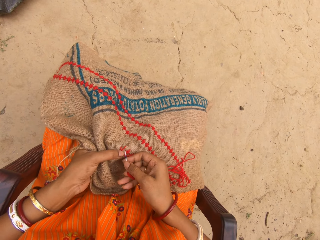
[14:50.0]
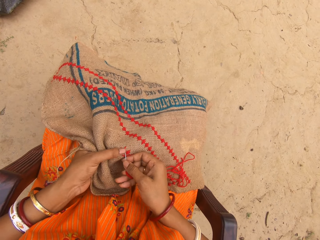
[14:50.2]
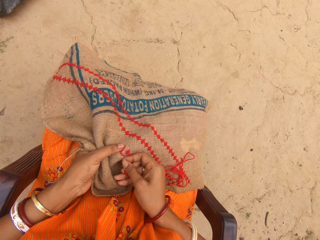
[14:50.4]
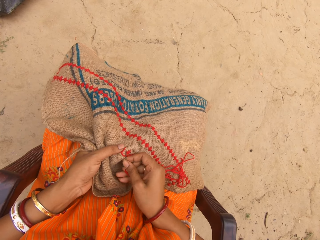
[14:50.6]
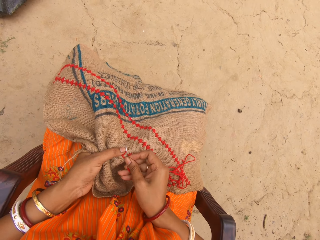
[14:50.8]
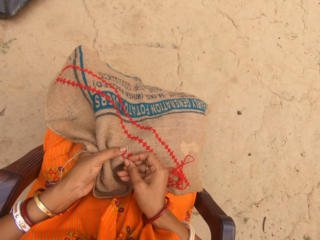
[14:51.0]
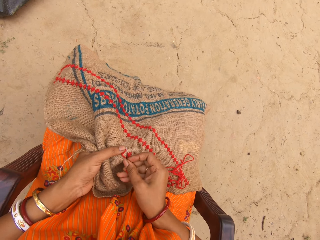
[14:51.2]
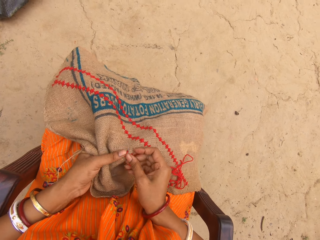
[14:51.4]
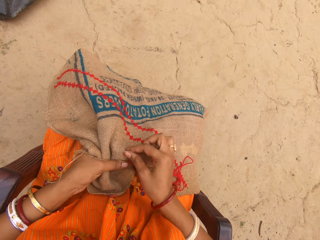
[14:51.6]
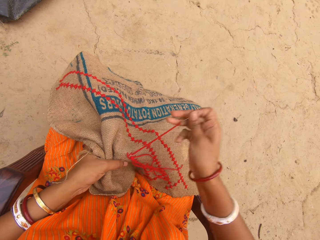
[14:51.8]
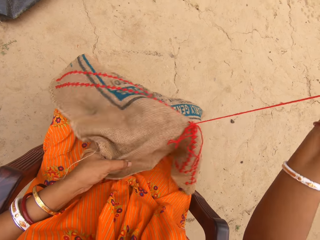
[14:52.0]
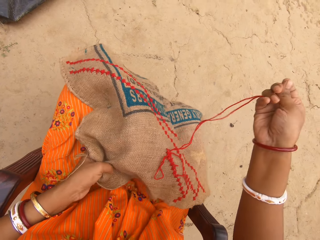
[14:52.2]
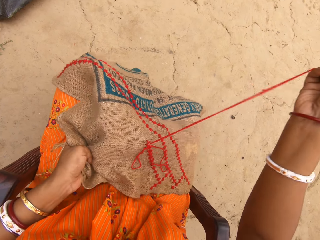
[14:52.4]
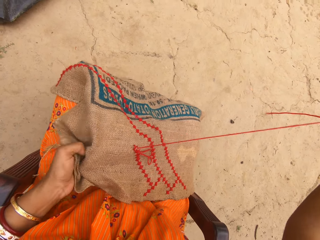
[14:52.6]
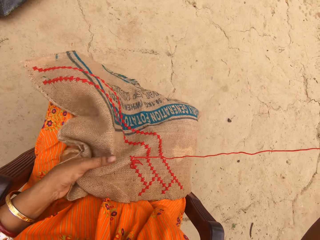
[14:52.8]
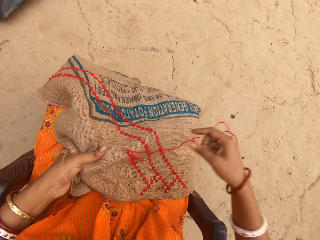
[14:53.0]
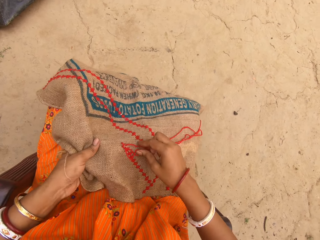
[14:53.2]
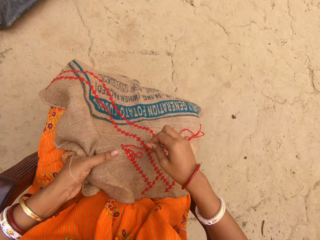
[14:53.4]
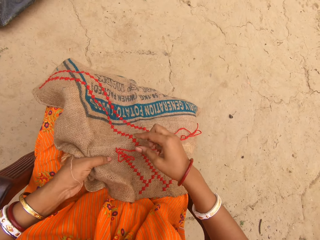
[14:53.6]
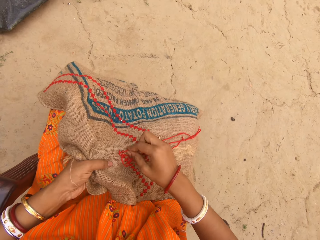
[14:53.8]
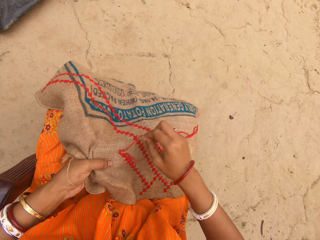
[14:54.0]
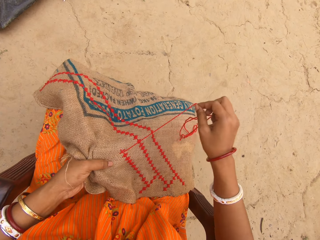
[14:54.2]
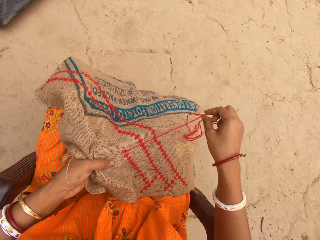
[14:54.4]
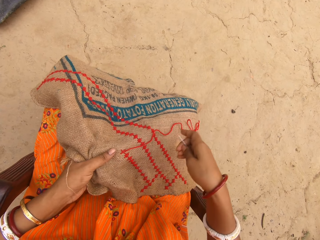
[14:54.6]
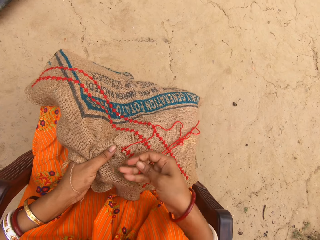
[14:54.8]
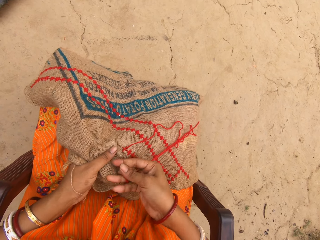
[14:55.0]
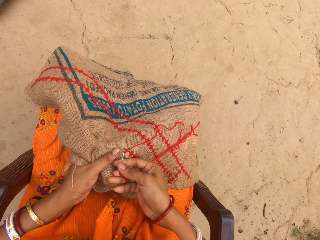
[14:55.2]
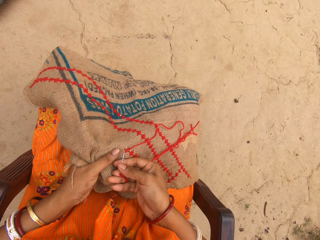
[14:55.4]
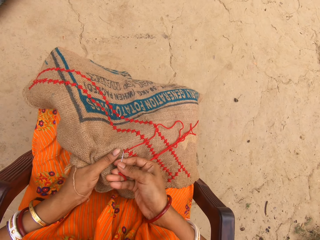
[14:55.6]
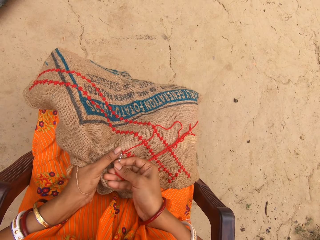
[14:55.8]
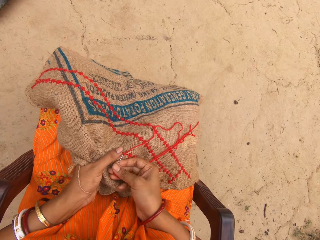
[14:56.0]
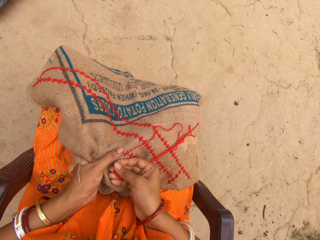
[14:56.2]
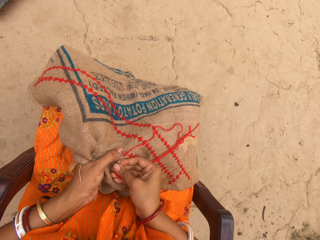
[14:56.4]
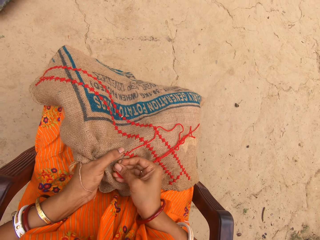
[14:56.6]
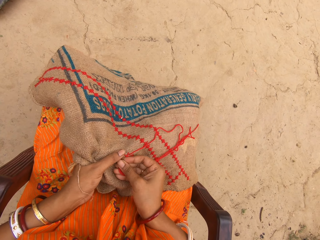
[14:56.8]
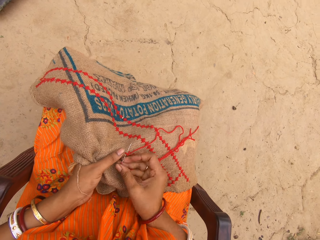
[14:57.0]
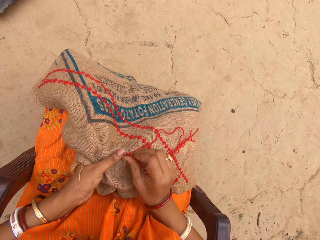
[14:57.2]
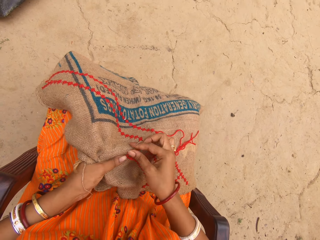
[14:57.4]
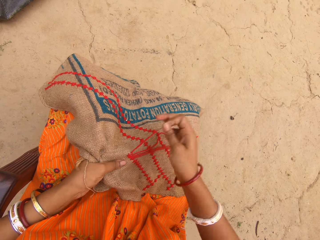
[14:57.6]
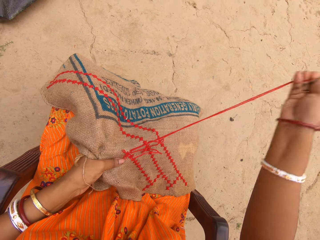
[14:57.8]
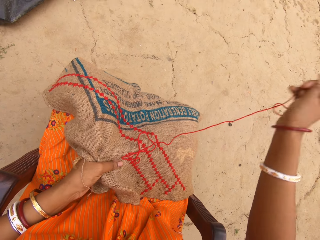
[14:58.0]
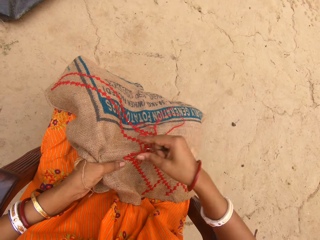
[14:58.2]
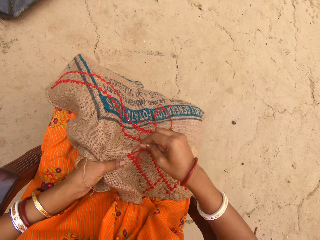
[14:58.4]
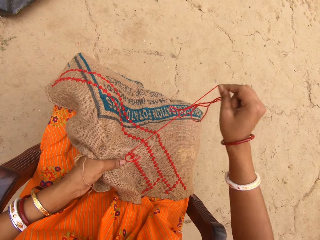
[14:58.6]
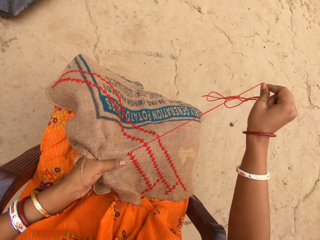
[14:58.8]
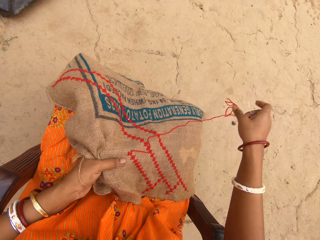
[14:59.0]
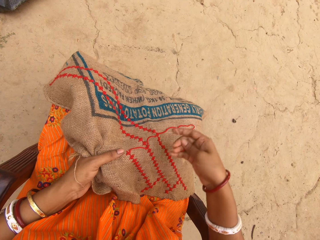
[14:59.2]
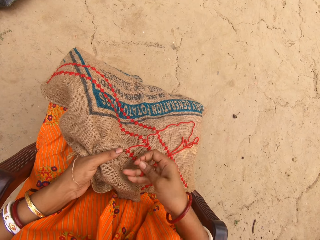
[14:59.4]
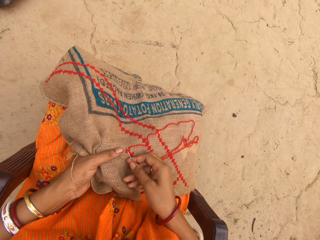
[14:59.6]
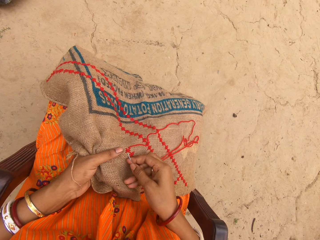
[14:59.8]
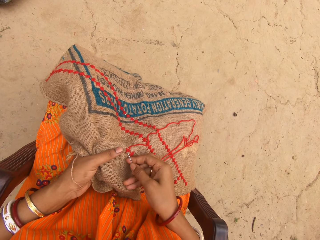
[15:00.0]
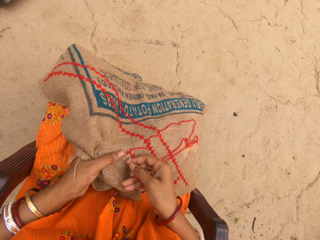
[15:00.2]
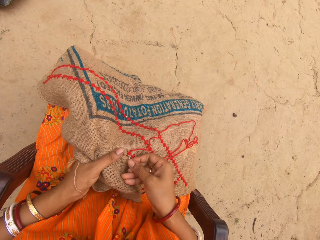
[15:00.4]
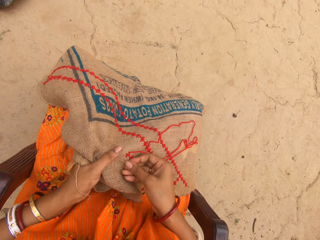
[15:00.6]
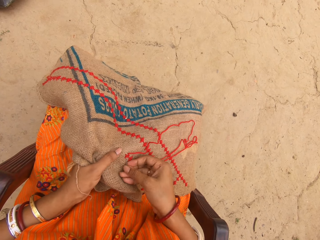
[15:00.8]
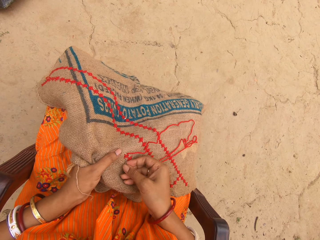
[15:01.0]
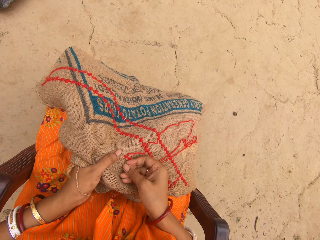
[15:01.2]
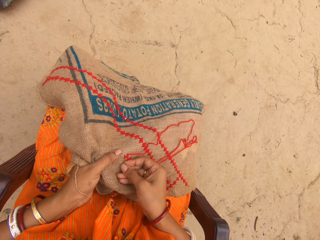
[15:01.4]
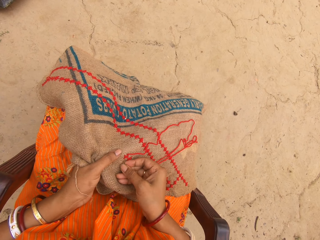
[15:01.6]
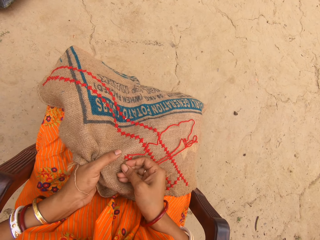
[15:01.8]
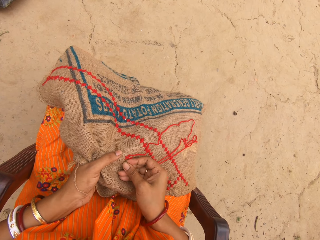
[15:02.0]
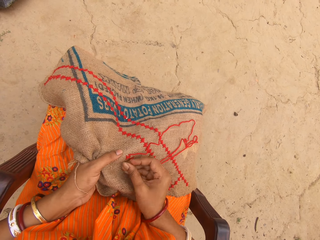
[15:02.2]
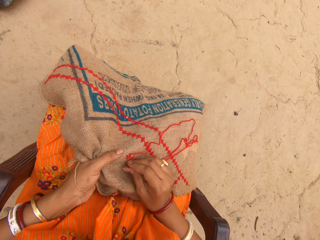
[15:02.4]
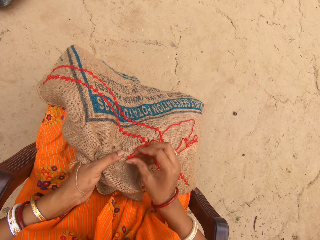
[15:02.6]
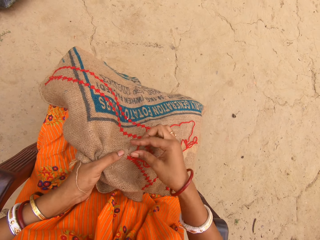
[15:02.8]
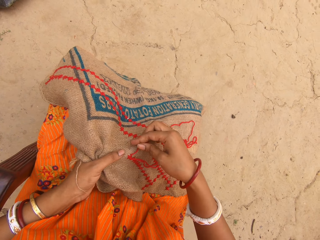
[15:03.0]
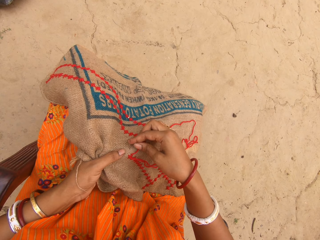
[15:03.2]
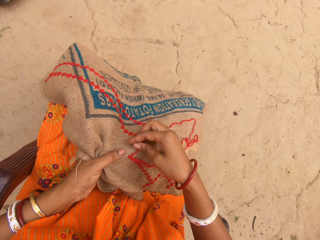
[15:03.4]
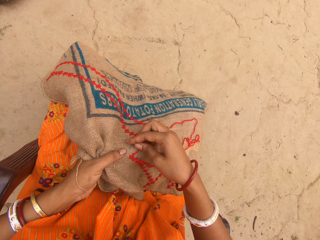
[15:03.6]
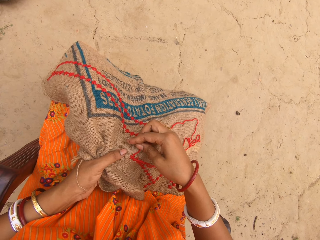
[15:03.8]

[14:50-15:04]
The camera wearer sews a fabric with a needle. They pull out a thread with the needle. They sew the fabric with the needle. They pull out the thread with the needle. They sew the fabric with the needle.

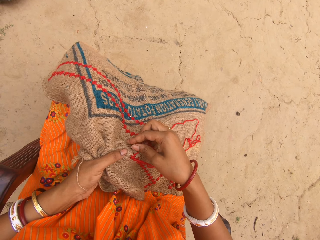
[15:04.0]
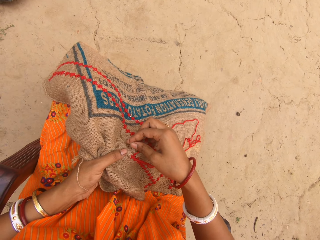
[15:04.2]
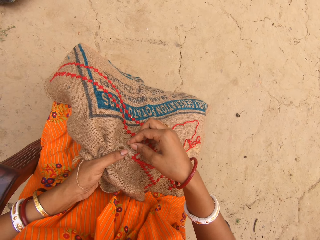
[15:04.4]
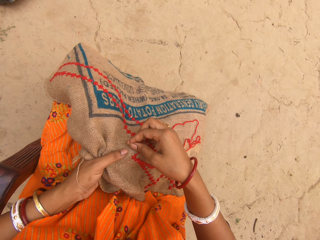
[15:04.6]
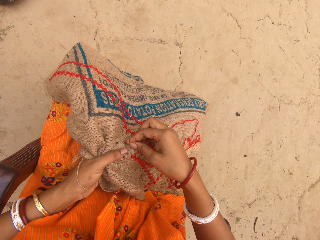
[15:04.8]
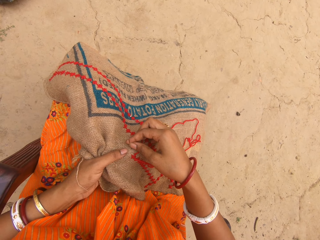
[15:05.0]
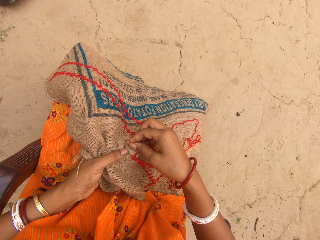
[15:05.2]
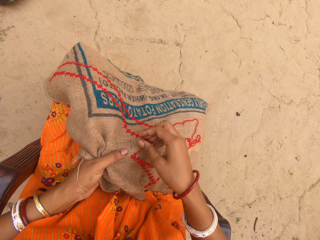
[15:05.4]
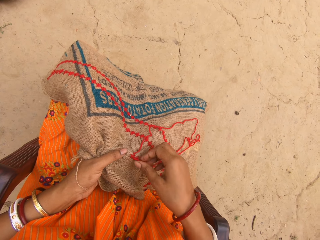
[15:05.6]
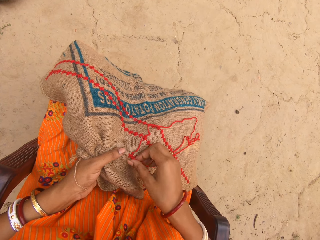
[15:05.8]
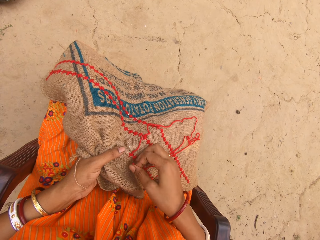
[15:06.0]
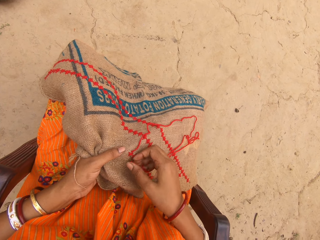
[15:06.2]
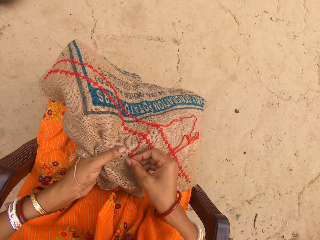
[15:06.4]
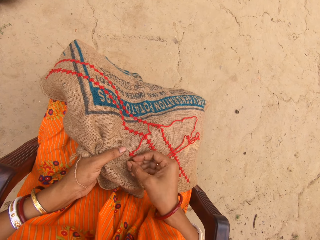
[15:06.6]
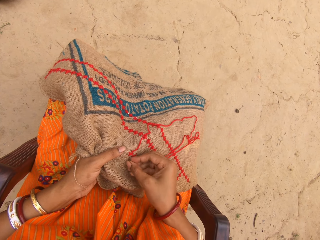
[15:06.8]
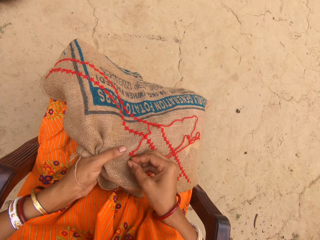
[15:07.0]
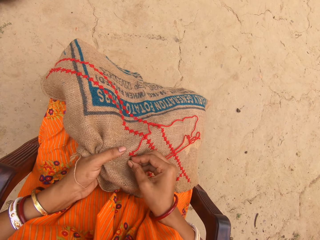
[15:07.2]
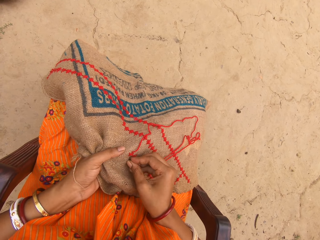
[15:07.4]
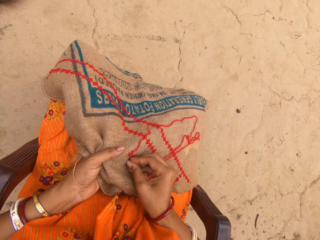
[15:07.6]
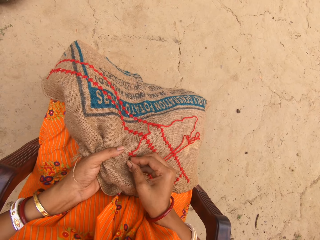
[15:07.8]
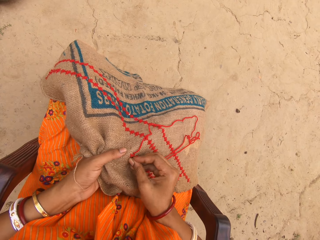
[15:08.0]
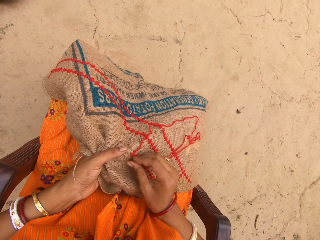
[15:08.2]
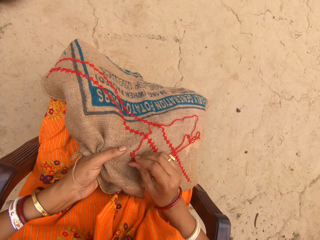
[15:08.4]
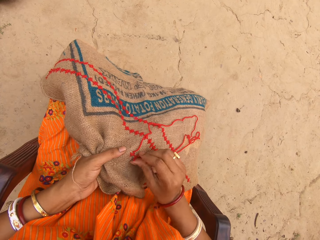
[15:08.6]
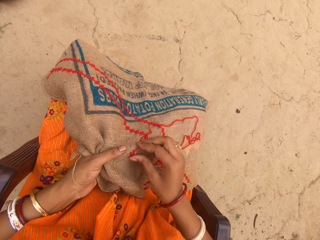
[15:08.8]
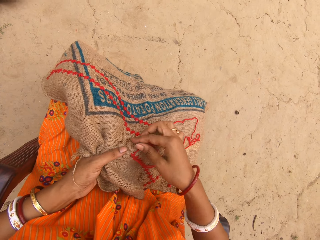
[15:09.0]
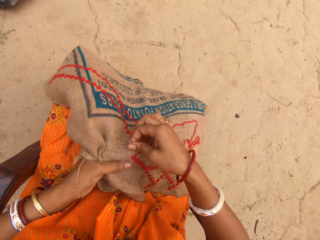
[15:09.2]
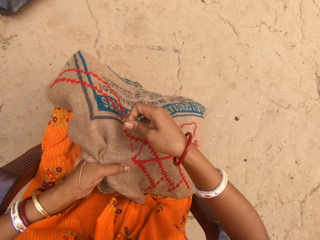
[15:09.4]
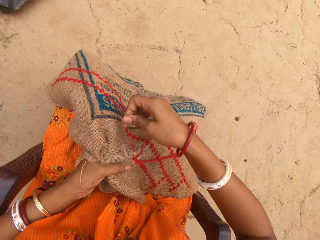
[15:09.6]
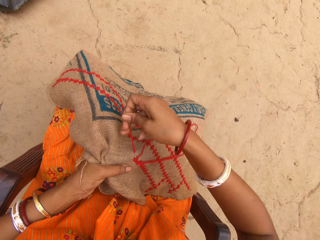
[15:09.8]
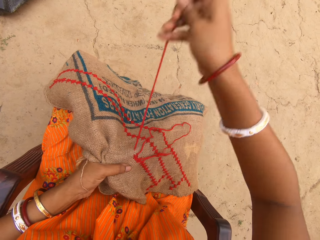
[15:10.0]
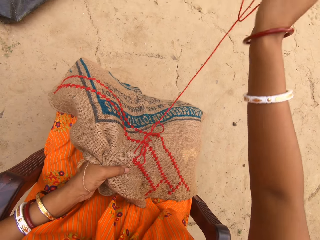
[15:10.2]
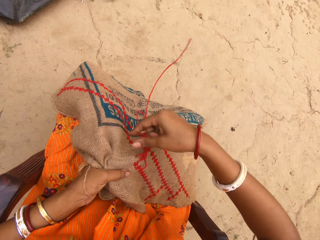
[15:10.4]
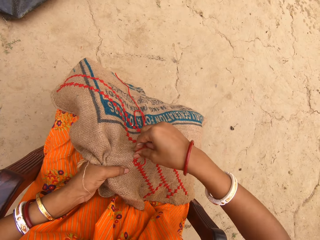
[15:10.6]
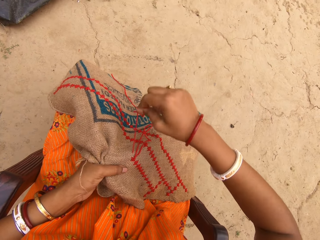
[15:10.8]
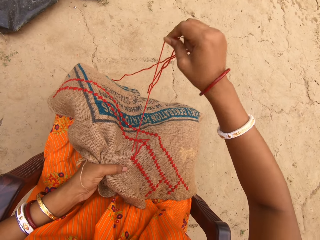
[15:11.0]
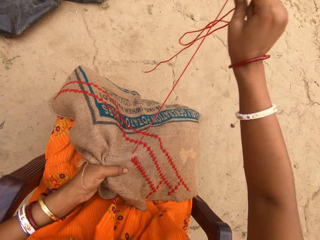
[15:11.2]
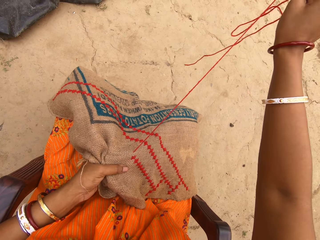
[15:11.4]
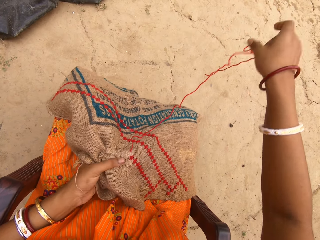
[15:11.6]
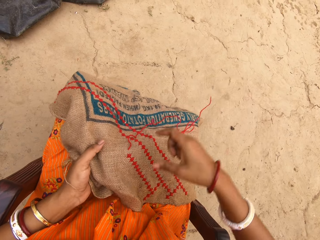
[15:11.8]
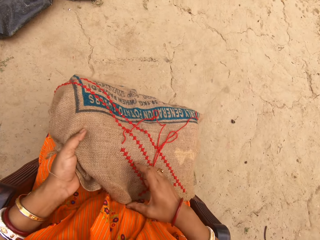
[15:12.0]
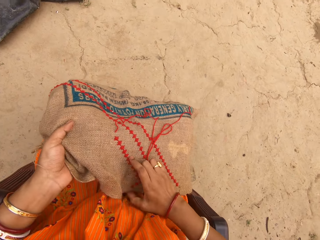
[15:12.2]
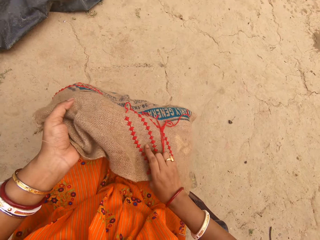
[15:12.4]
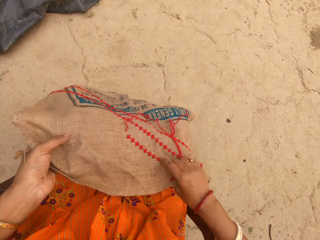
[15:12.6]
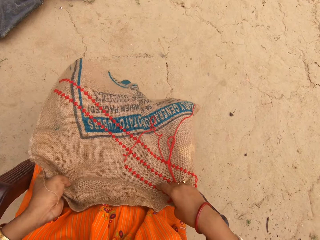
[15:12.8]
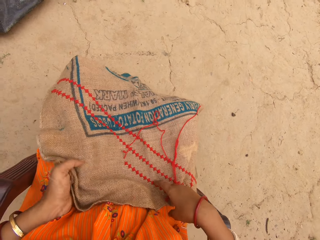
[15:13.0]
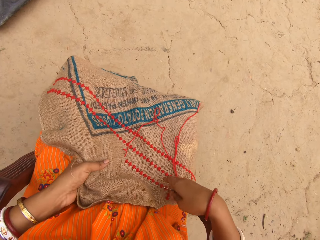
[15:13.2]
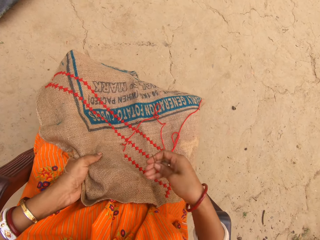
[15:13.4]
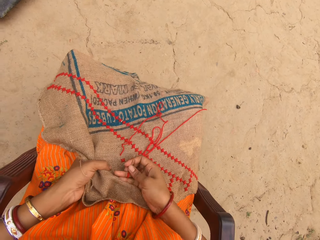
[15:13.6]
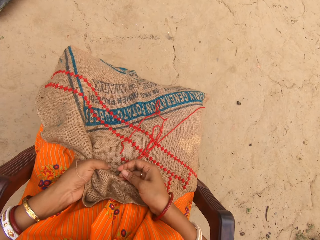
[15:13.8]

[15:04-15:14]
The camera wearer adjusts a needle in a fabric. She sews the fabric with the needle. She pulls out a thread with the needle. She adjusts the jute fabric on her legs with both hands.
